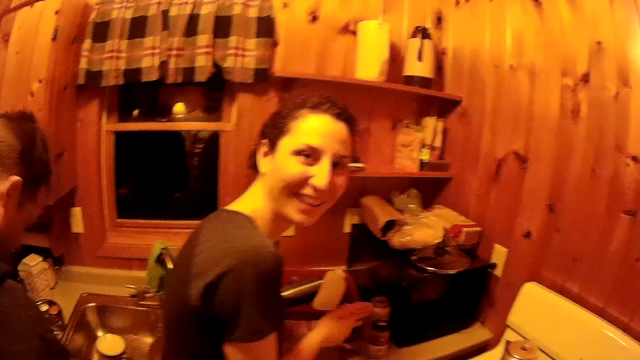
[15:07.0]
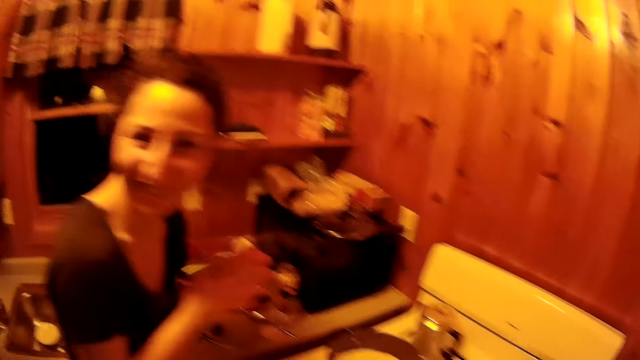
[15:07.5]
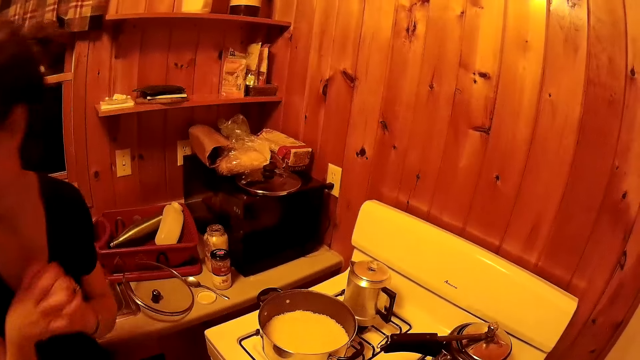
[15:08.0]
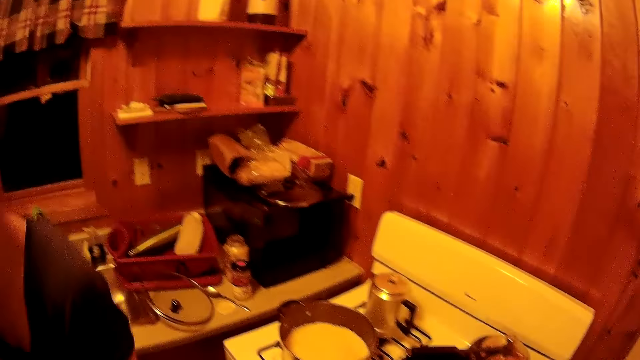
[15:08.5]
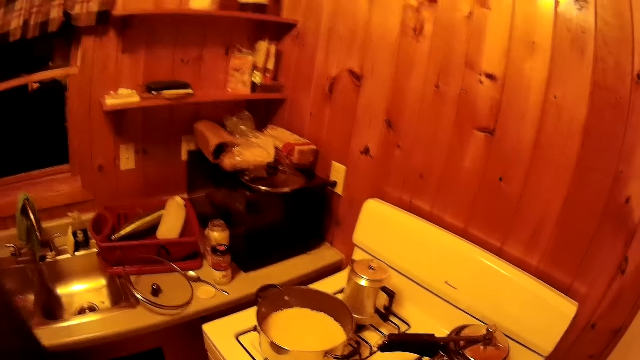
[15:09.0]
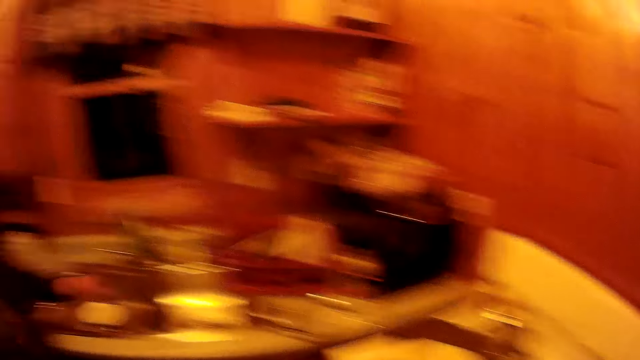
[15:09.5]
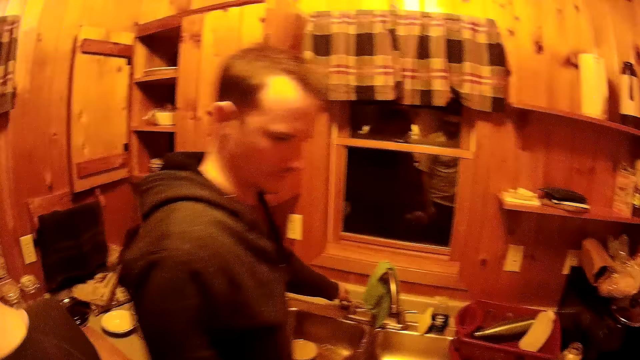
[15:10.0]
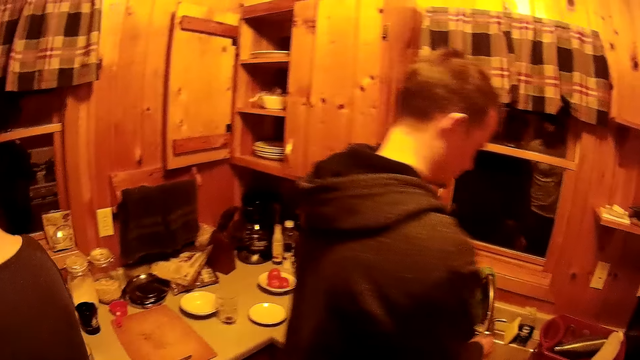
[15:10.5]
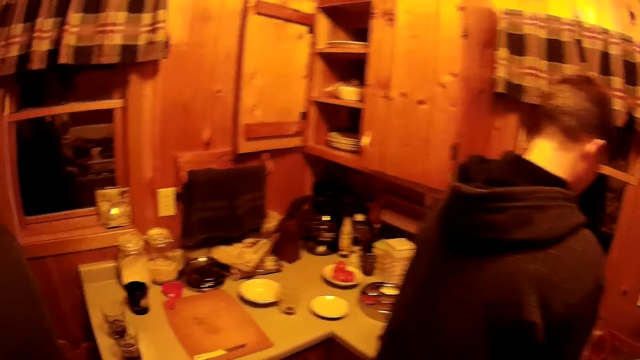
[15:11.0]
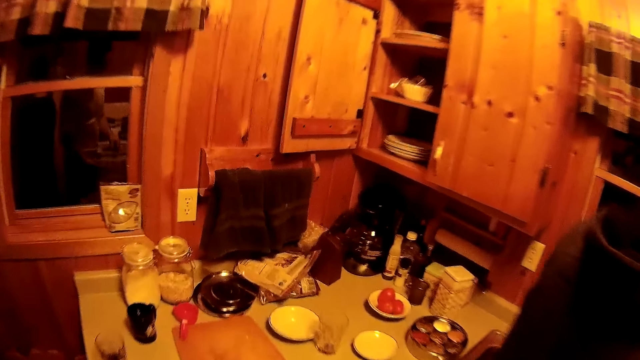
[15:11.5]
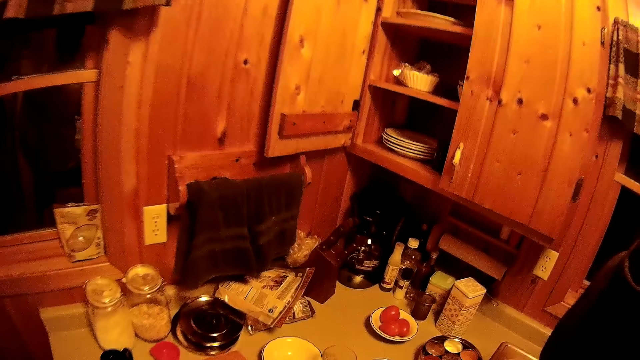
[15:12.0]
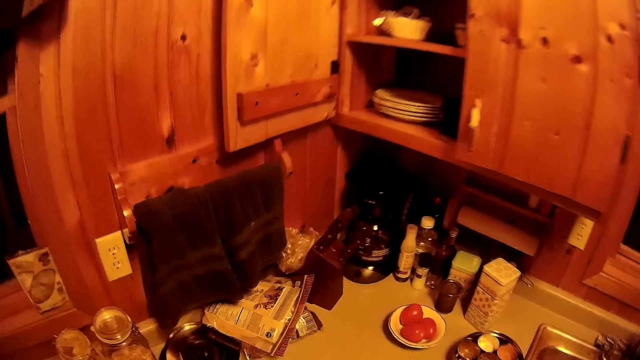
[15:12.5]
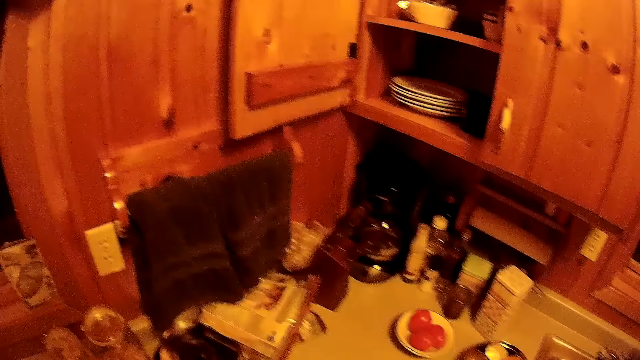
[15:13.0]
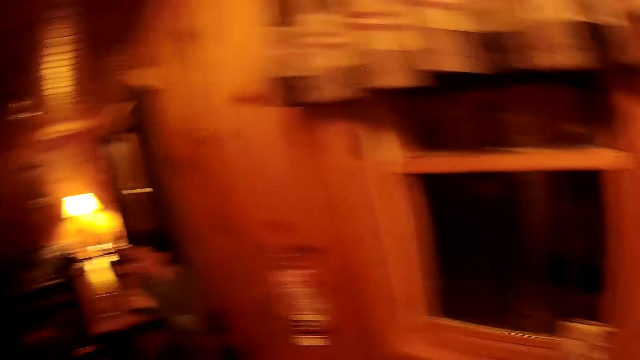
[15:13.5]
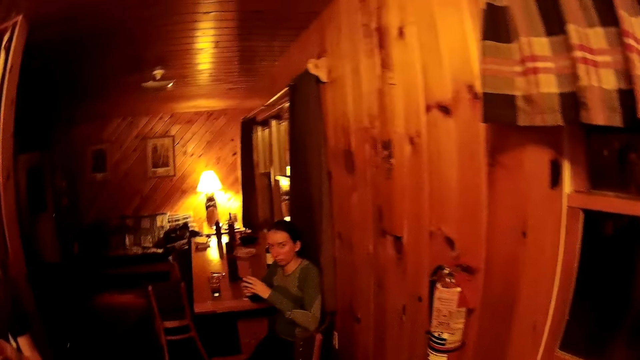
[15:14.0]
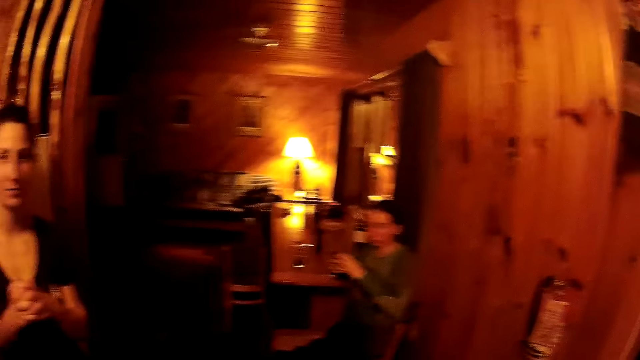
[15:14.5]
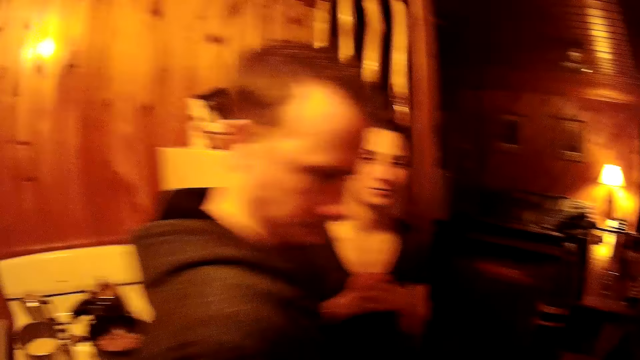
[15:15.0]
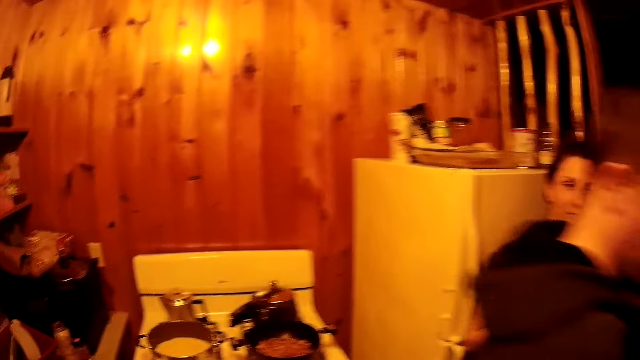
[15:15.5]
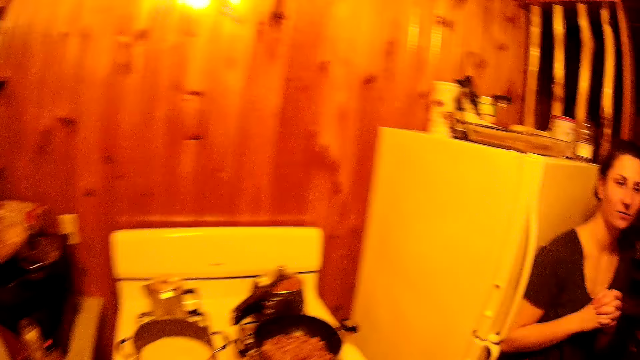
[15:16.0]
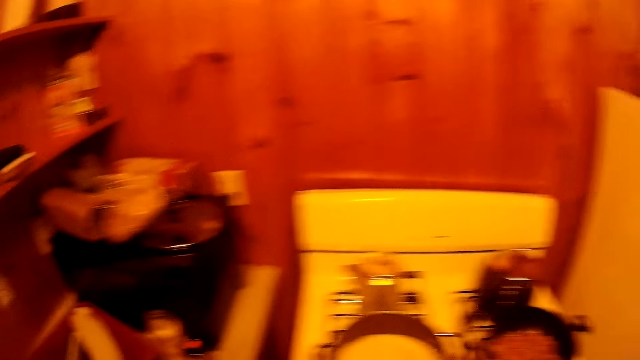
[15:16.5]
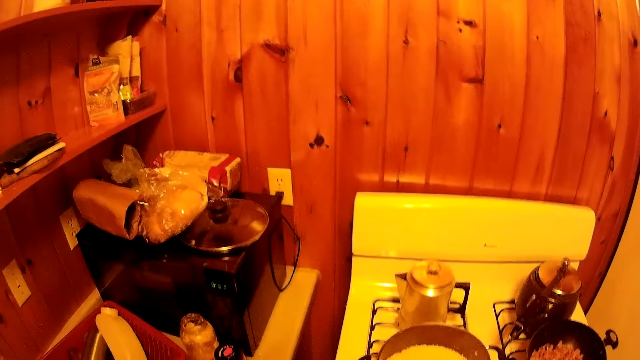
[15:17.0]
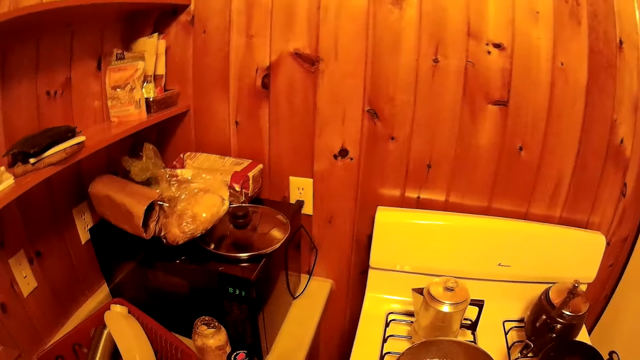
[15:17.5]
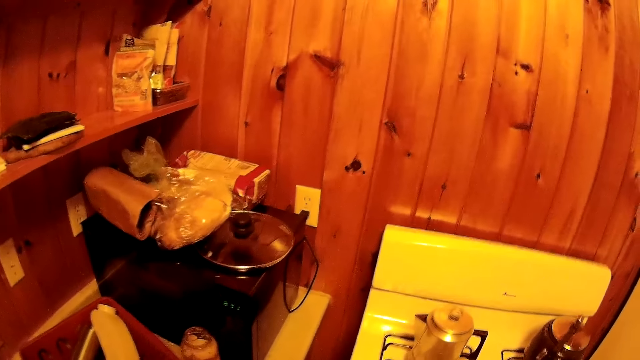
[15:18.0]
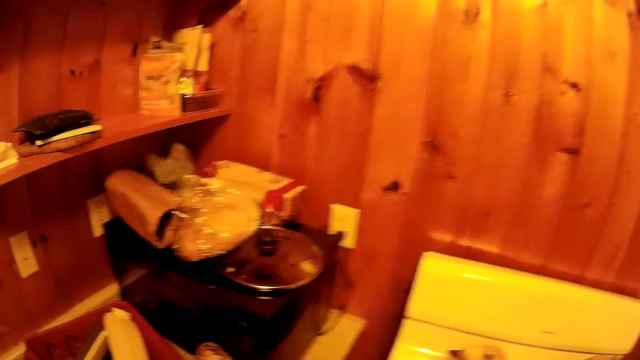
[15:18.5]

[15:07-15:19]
The camera wearer turns around the room. A woman walks around the room. The camera wearer walks around the room.

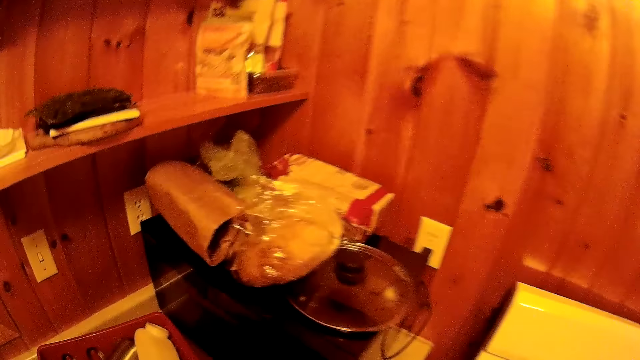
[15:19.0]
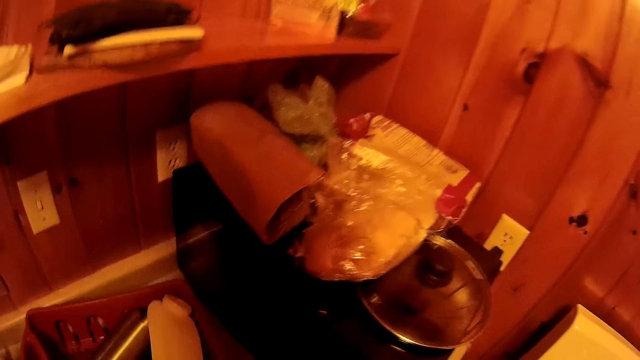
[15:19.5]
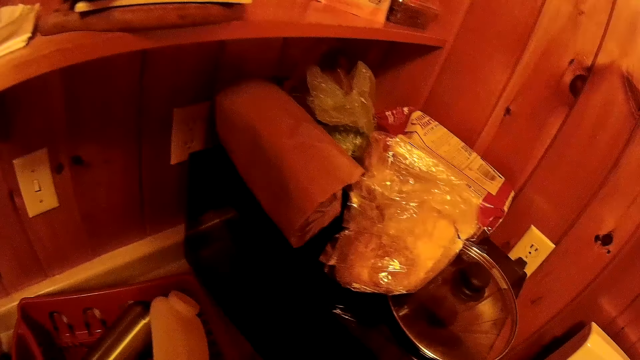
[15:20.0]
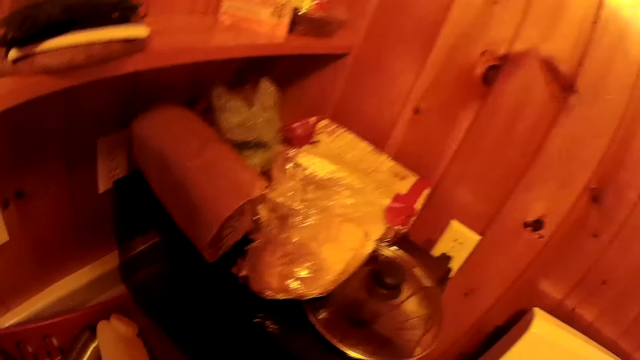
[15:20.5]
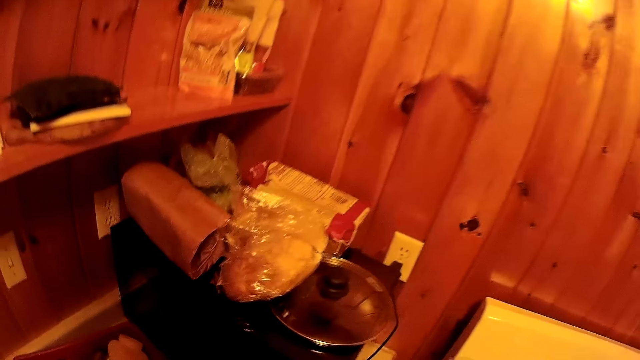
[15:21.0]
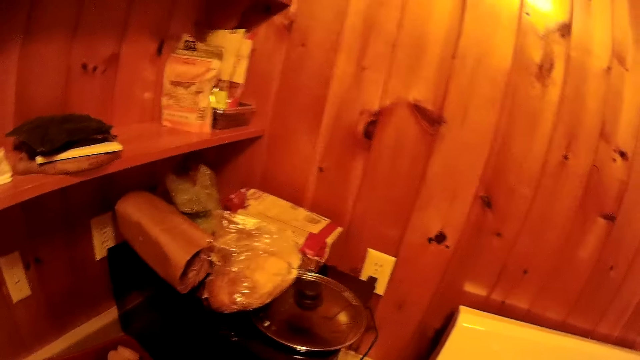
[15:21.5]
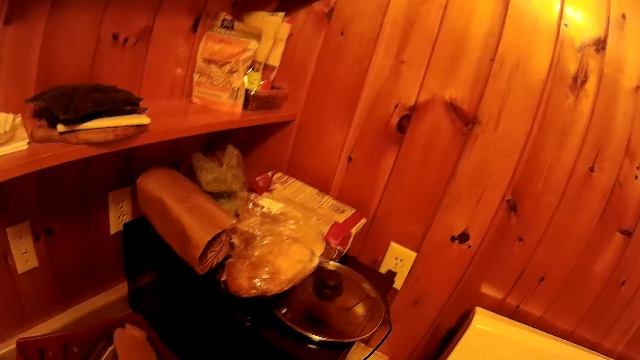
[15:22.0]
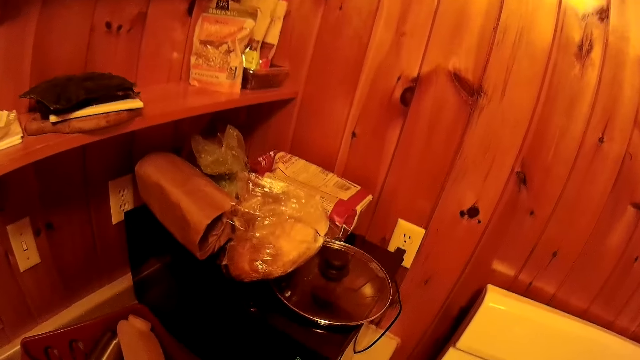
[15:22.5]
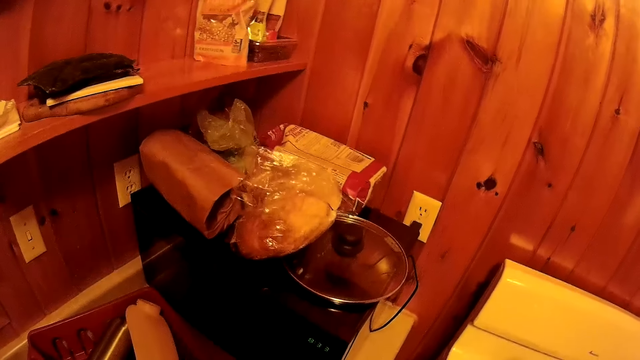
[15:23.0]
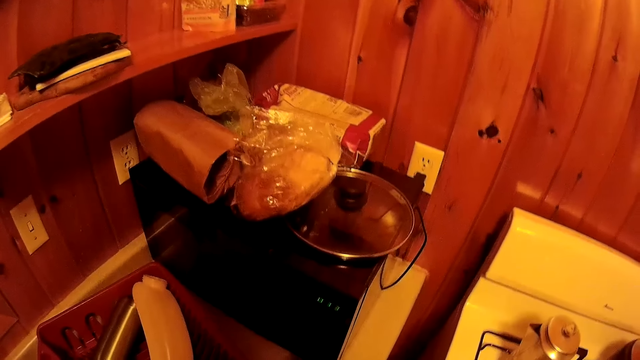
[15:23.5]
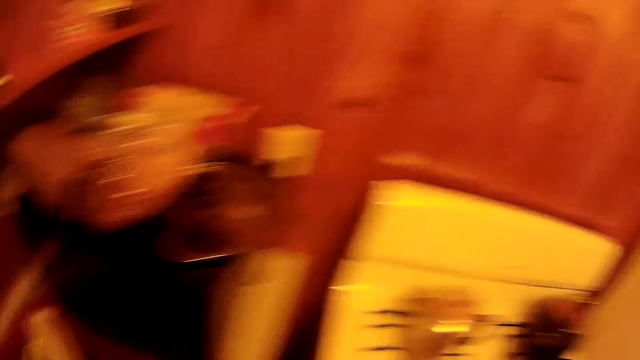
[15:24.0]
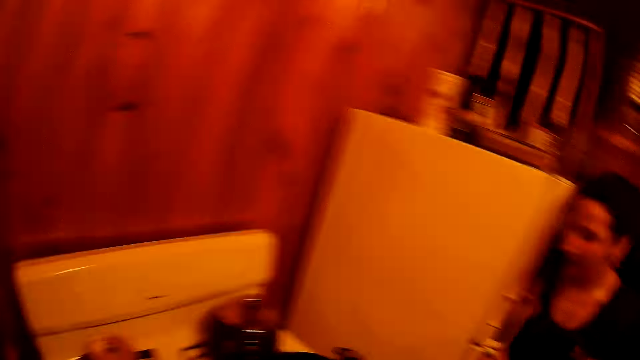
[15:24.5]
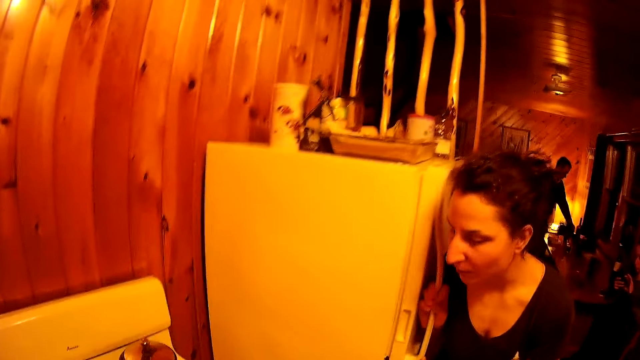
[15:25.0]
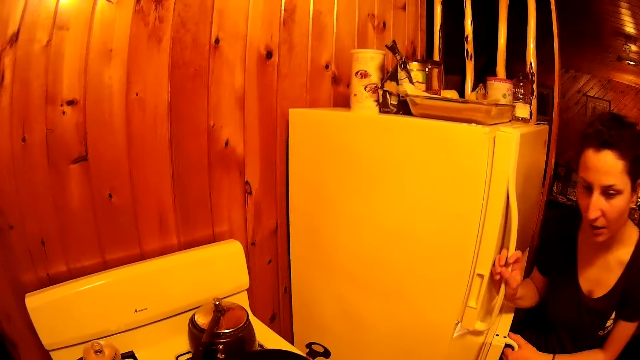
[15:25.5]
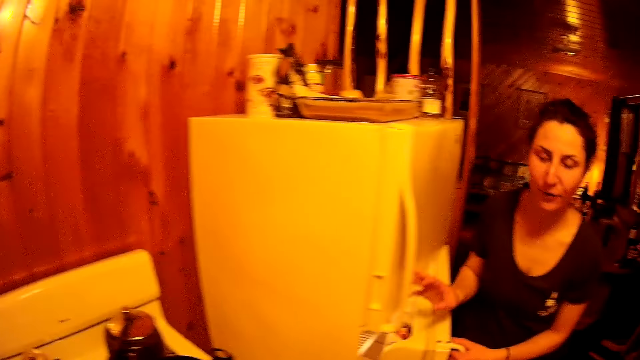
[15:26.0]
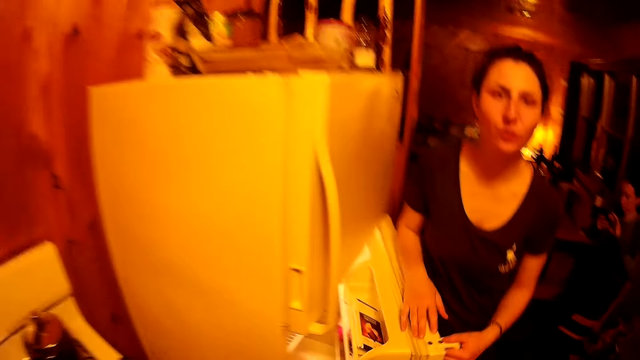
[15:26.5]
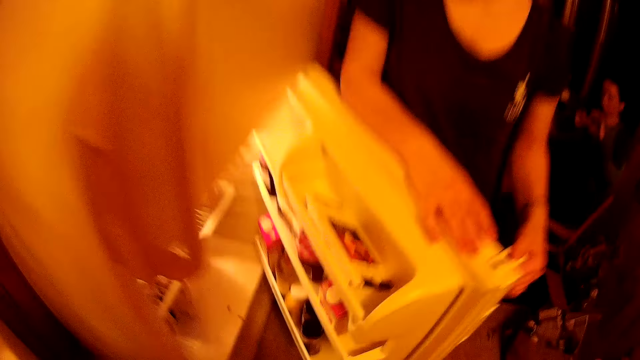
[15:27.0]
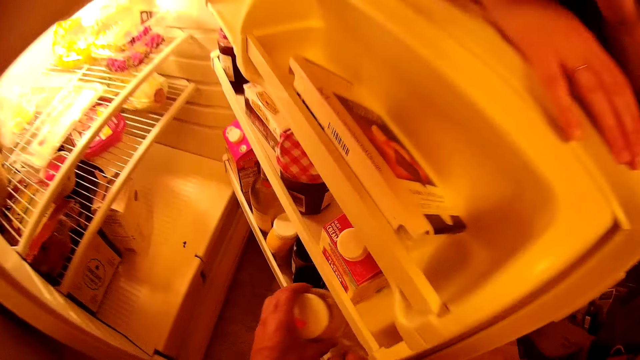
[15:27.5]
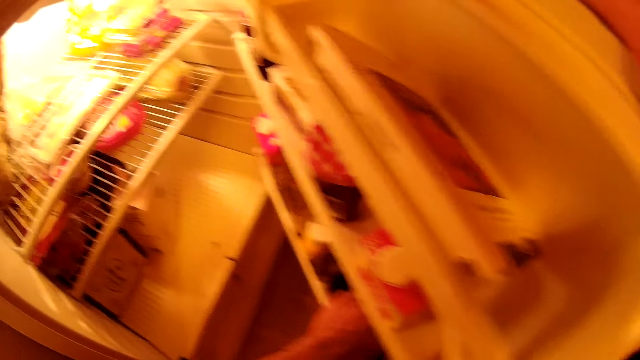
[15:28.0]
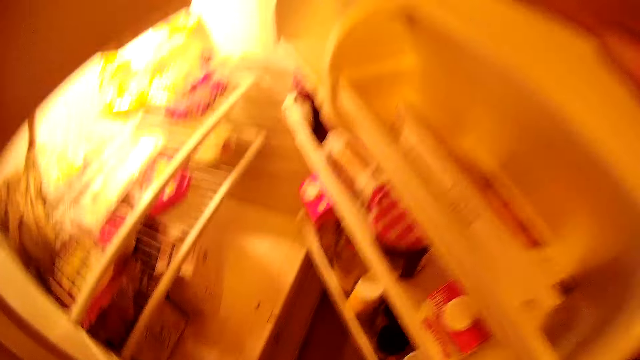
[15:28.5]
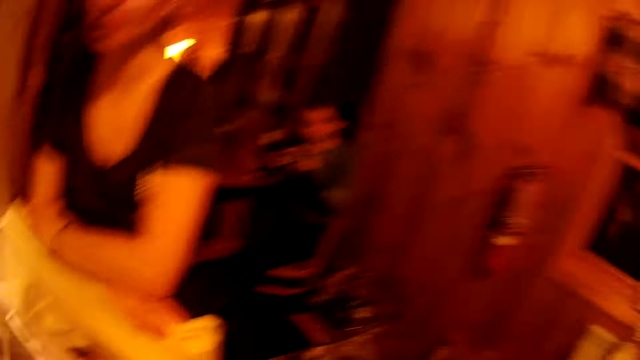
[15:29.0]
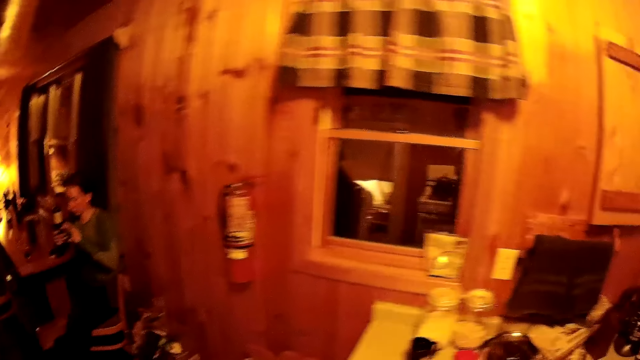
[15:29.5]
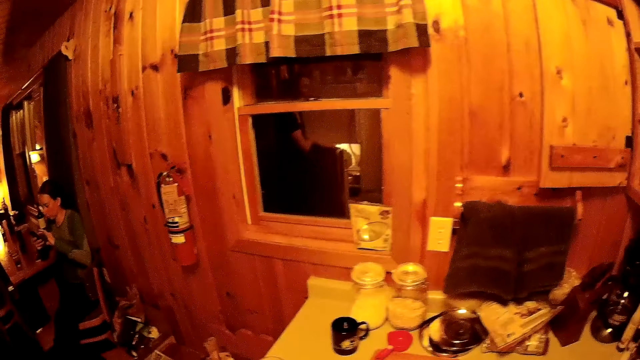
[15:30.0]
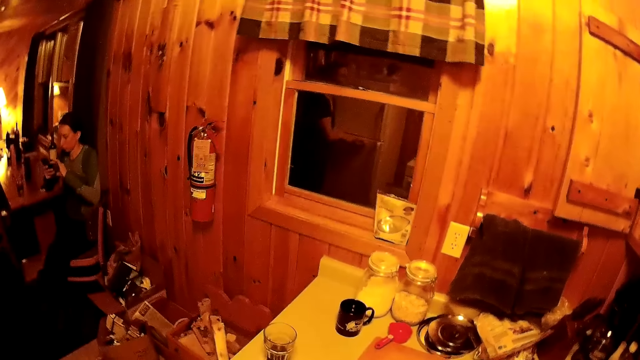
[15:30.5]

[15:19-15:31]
A woman opens a fridge. The camera wearer puts the jar in the fridge. They walk around the room.
